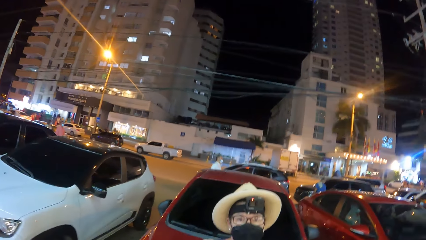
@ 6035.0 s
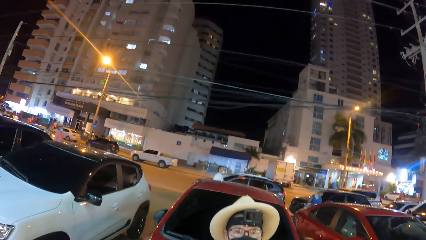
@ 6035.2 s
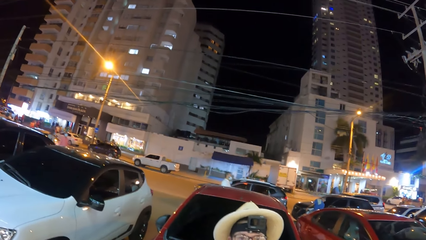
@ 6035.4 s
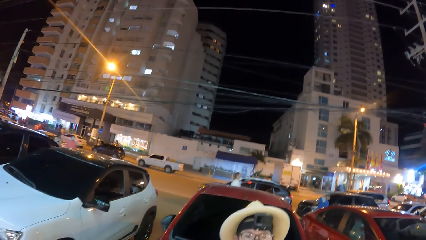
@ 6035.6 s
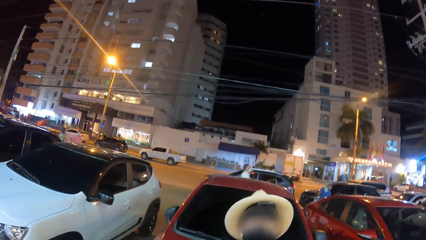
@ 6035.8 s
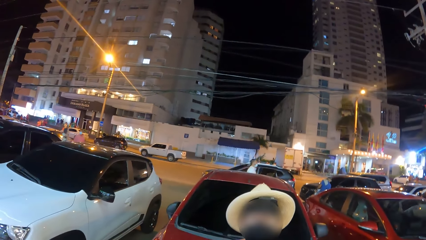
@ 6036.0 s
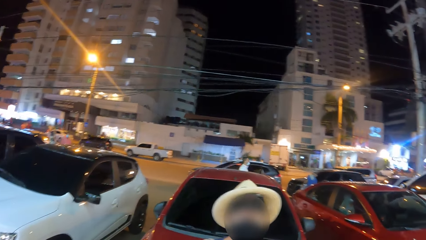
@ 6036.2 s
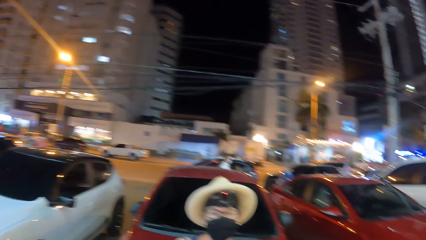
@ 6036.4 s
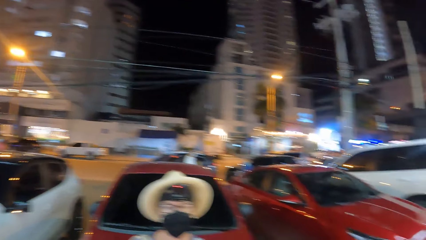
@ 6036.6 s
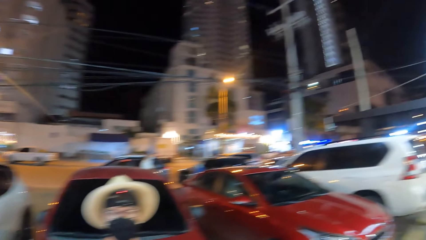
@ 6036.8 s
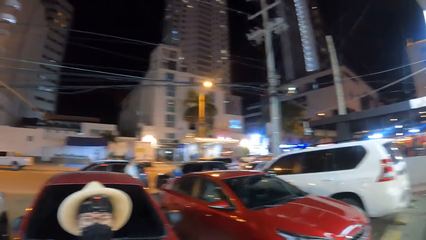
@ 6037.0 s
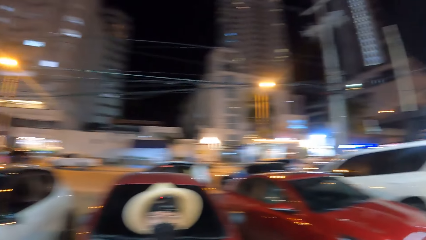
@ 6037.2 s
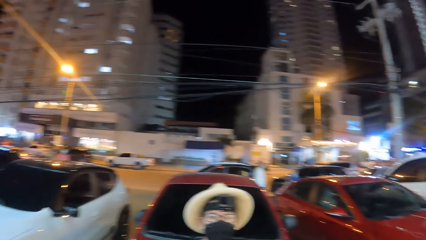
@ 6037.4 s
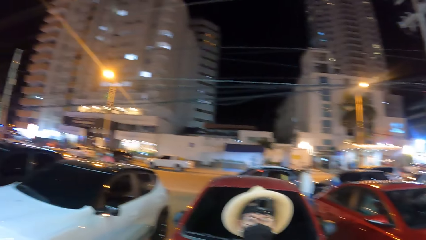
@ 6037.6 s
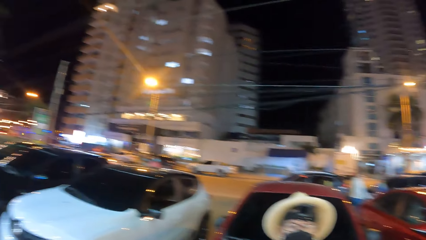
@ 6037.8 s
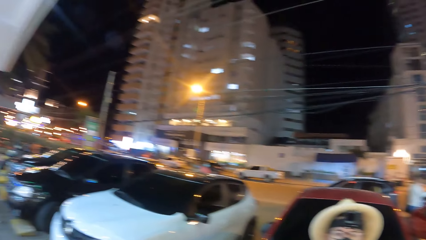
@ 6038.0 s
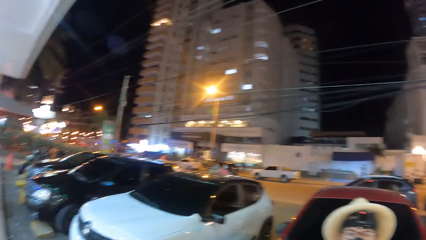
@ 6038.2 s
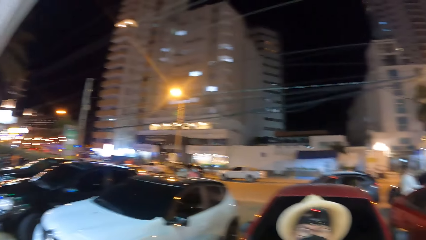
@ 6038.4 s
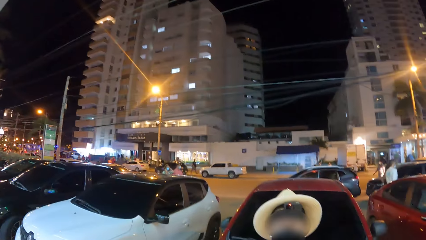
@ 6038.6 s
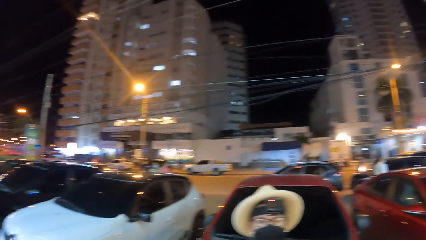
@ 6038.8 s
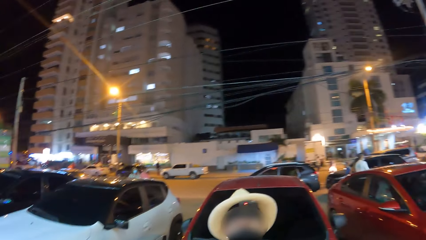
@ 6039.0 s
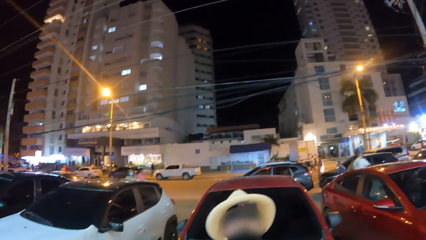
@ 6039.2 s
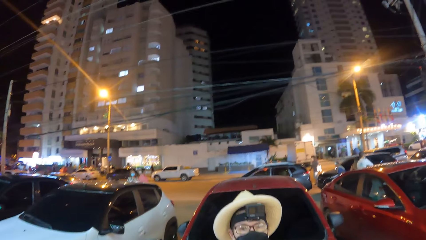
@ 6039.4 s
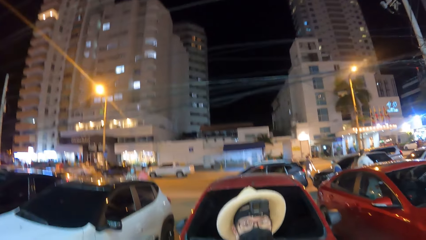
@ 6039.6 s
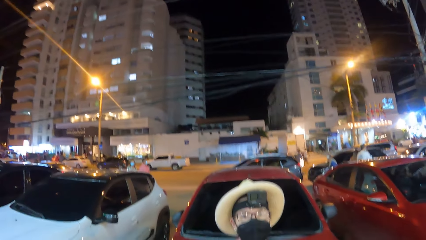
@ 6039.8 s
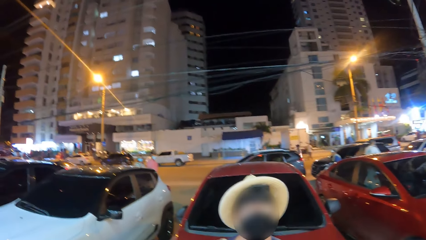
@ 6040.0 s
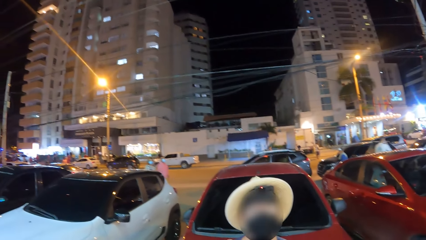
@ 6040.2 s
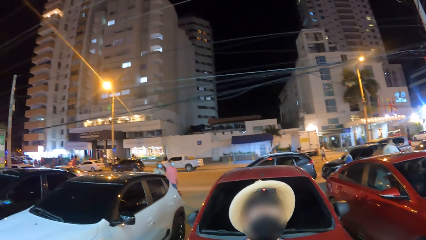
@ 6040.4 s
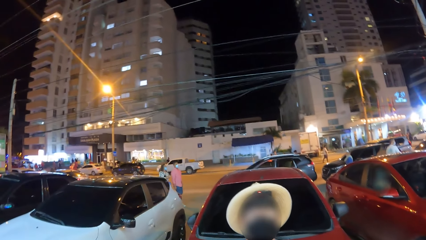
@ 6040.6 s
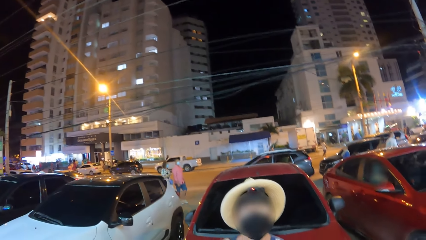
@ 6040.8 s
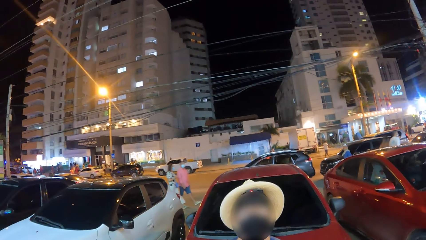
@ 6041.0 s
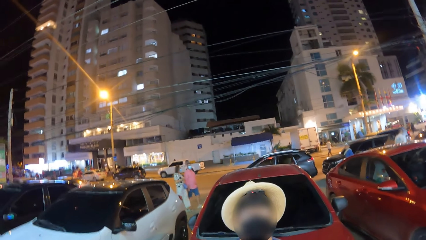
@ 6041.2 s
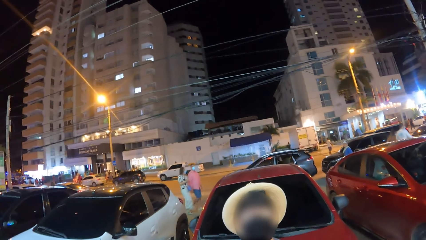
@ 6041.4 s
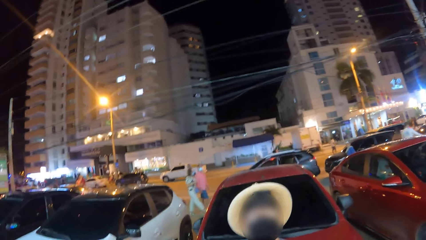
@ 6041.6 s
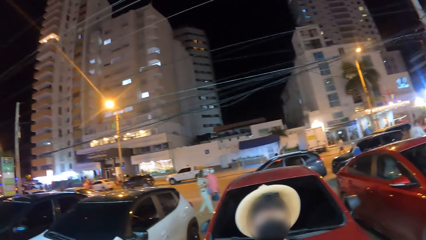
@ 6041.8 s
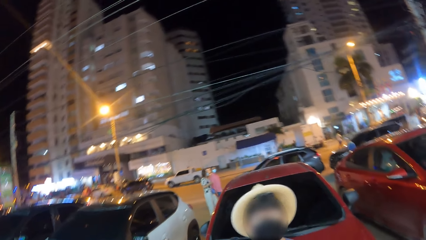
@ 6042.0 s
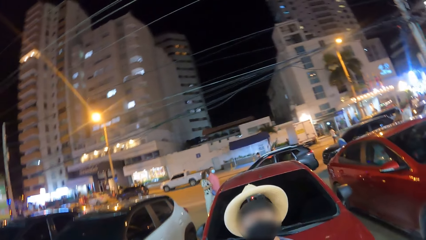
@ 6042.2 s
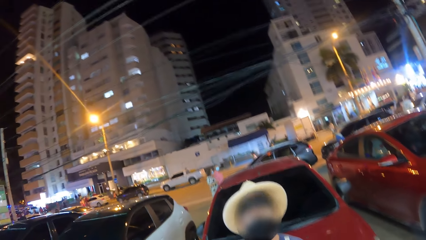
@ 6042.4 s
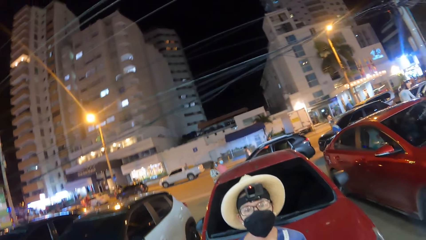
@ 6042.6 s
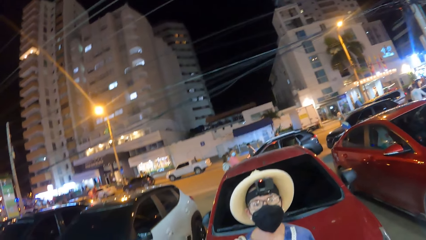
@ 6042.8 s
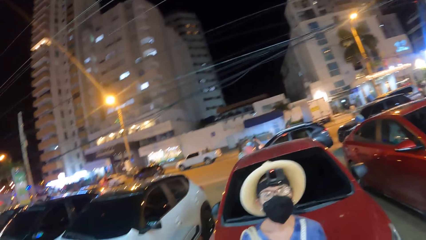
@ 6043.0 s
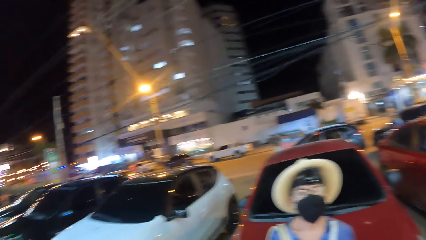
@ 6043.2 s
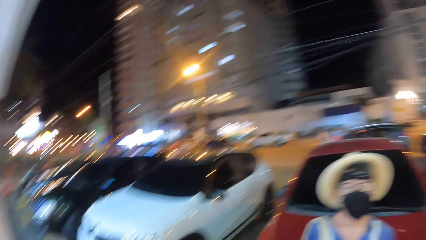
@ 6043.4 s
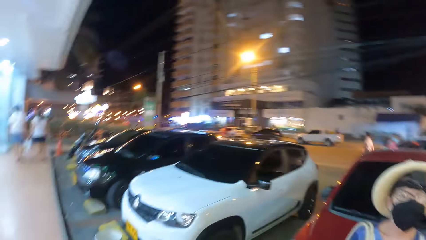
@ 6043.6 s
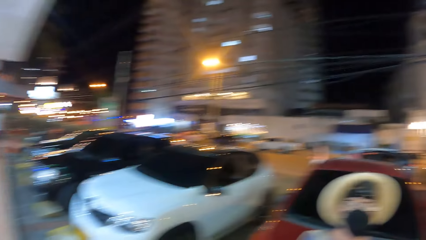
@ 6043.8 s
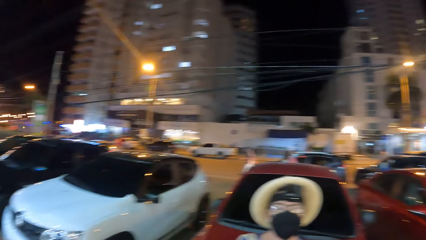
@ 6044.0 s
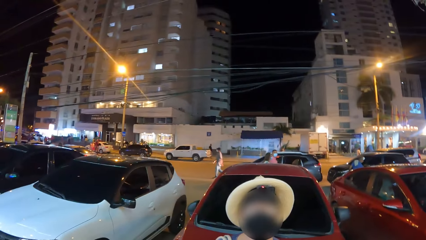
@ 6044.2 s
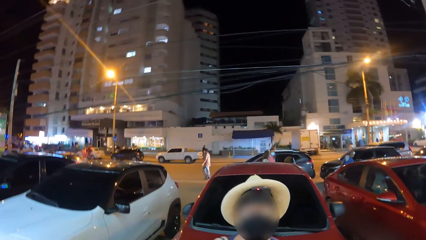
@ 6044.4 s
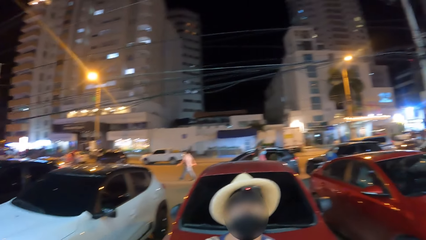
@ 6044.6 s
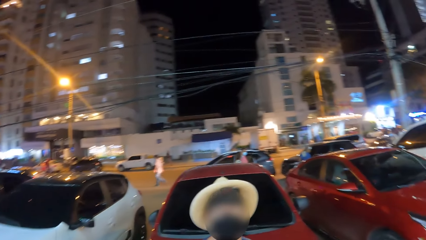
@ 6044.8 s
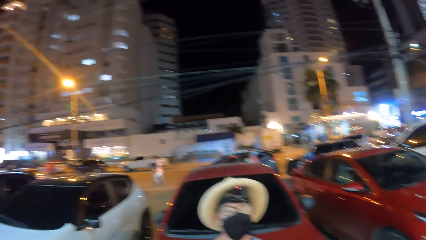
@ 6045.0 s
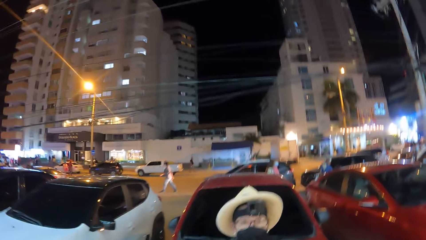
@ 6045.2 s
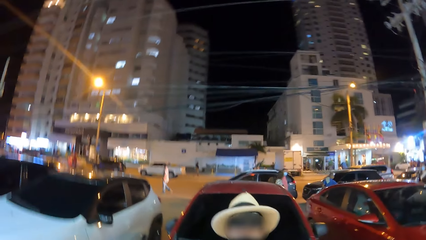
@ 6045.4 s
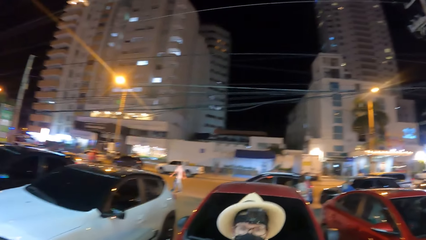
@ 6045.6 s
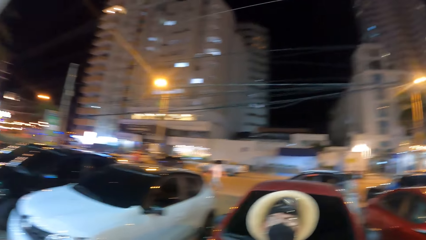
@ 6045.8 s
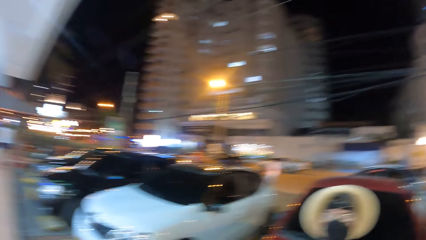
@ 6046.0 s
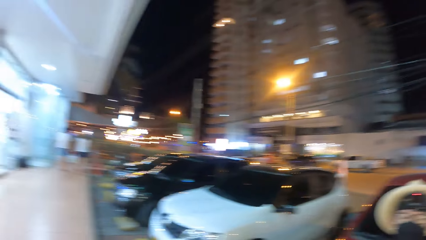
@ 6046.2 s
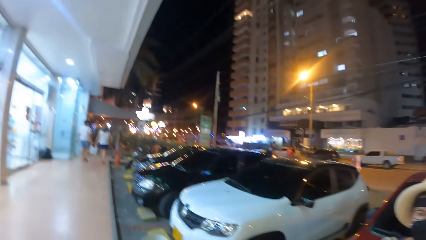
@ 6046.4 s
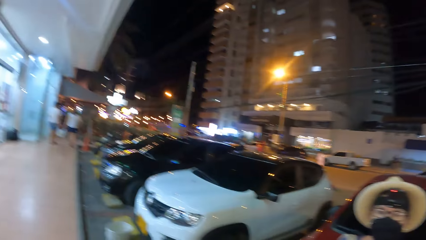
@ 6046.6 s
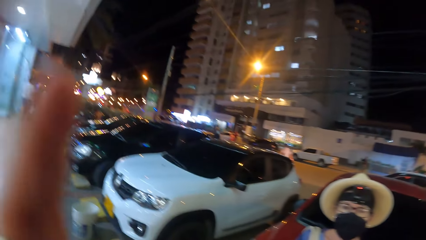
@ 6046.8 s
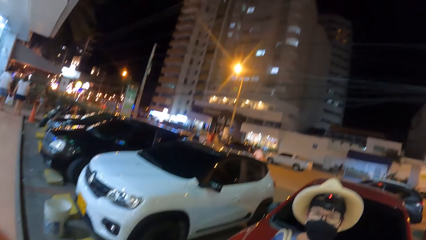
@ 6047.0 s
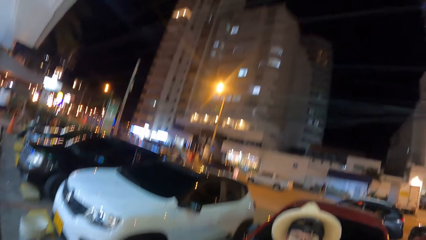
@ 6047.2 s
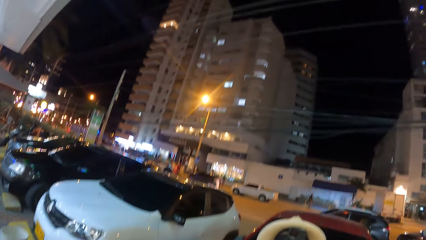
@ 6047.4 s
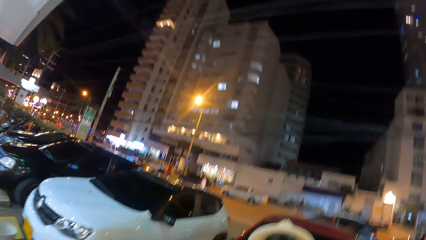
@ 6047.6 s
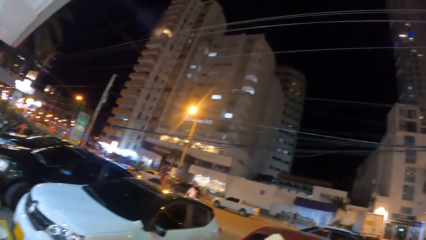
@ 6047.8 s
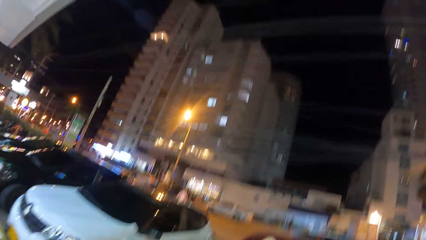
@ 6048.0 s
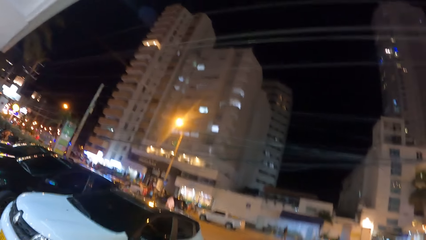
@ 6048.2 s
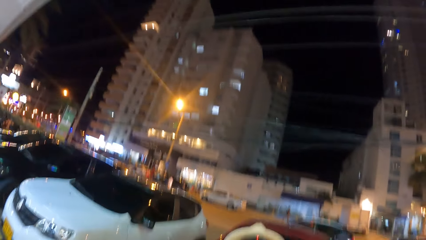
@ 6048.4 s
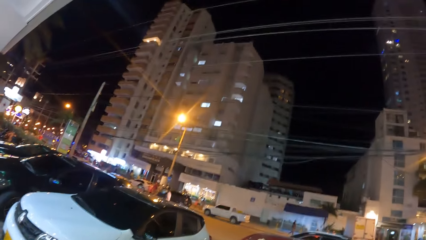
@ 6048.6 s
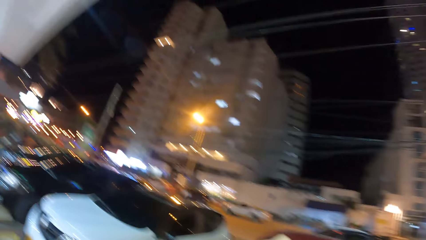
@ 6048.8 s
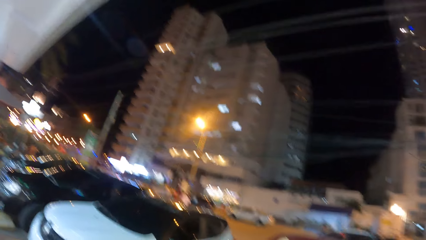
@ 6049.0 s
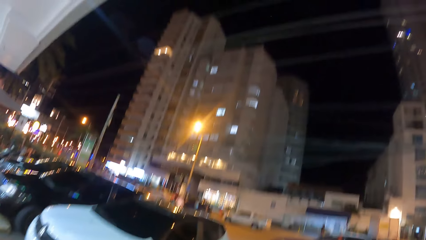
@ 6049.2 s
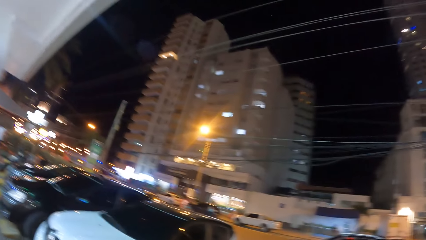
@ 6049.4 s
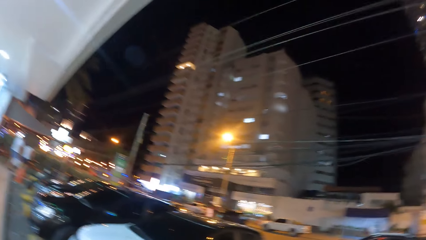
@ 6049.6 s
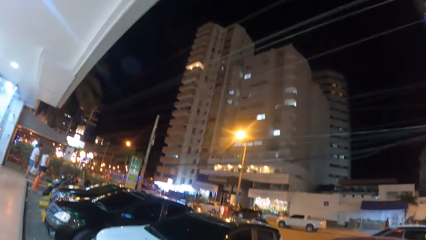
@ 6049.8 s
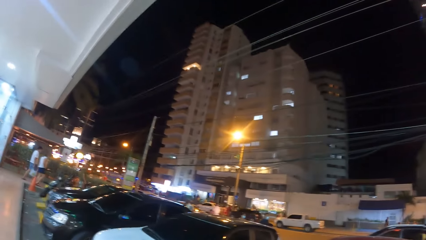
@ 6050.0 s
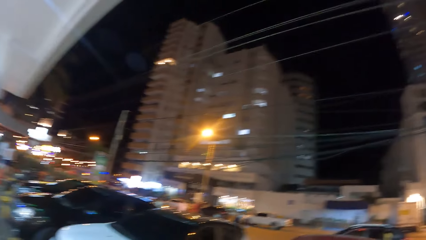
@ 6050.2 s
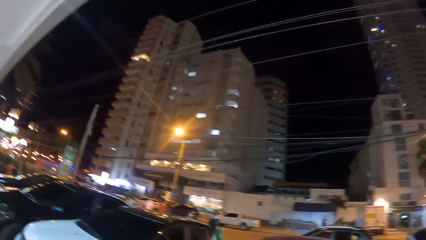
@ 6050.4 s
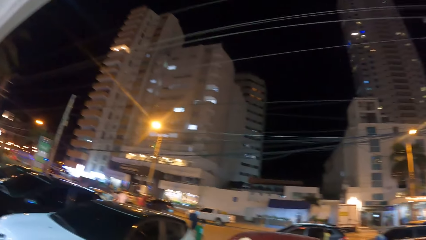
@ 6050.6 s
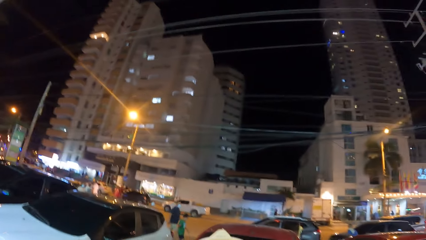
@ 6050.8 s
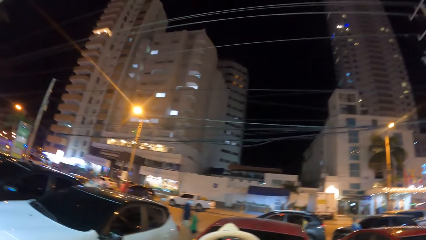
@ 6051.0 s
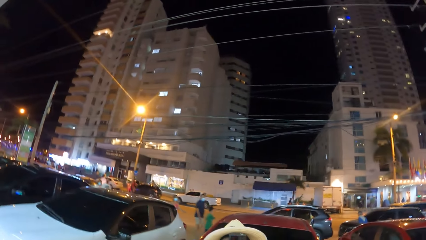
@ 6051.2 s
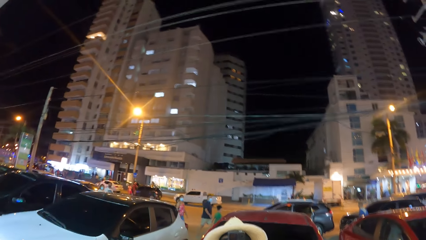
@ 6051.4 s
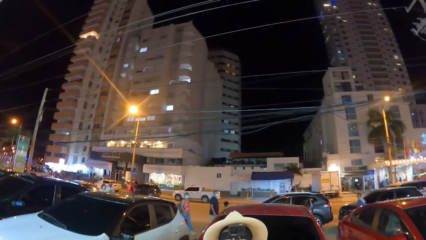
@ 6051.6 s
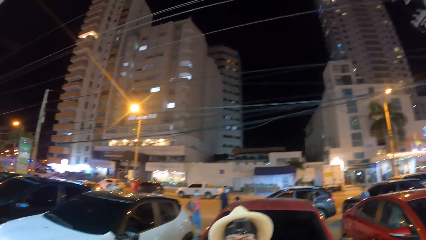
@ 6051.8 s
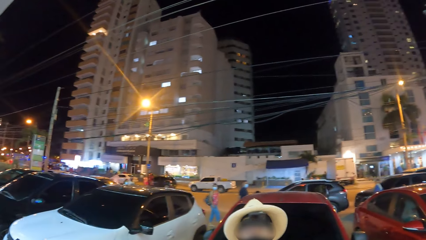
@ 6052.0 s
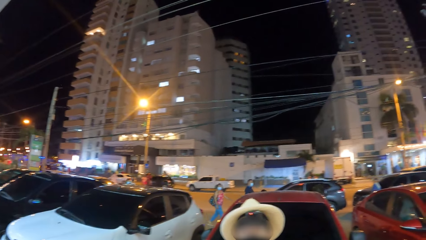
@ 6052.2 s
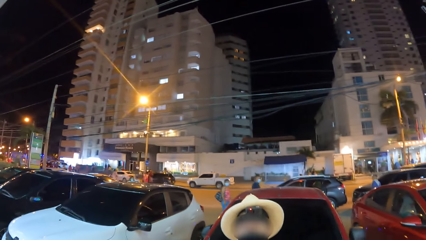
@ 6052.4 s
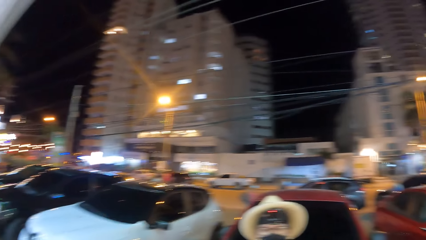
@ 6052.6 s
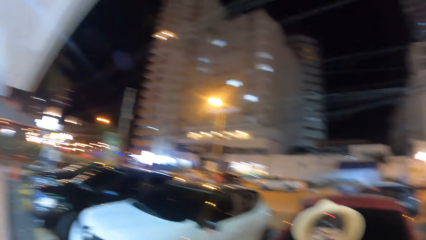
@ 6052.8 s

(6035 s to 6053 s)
The camera wearer talks. They look at the woman. They lift a hand.
